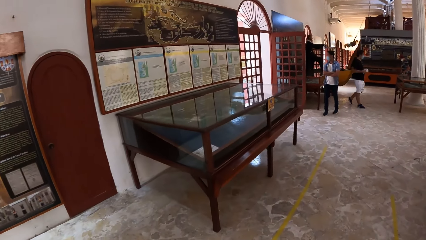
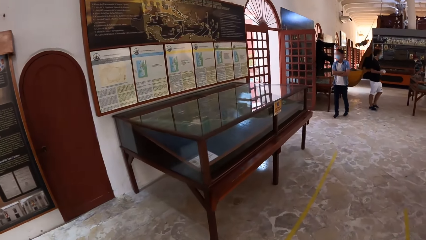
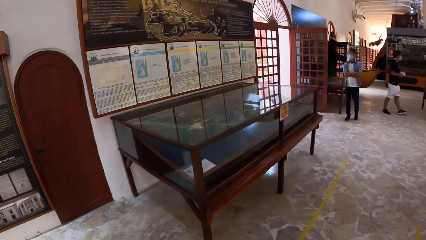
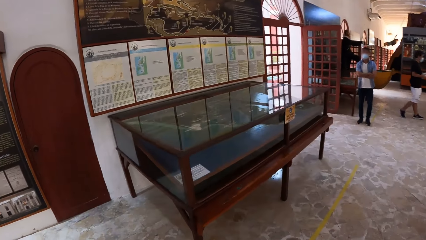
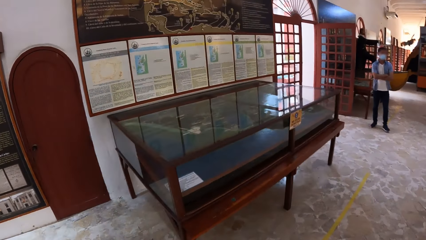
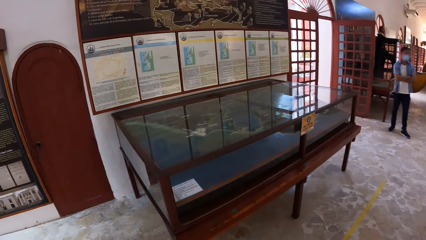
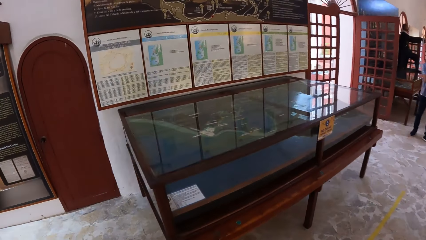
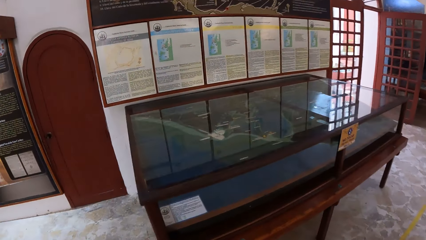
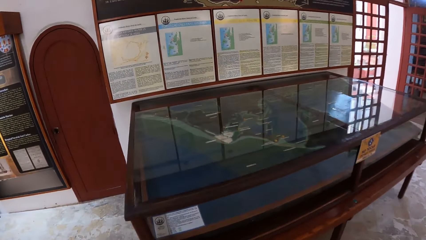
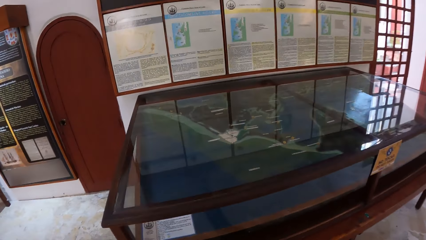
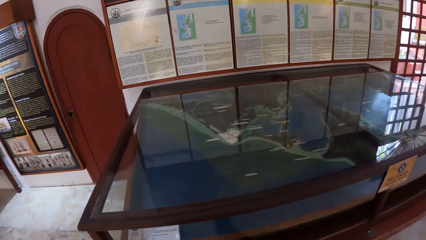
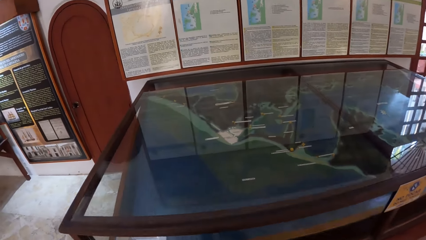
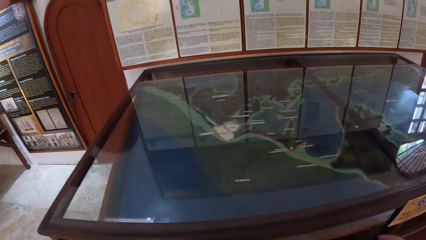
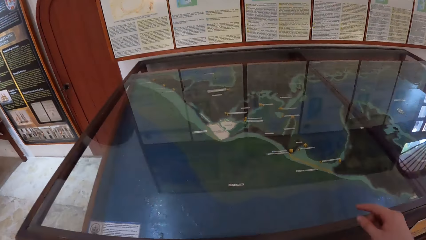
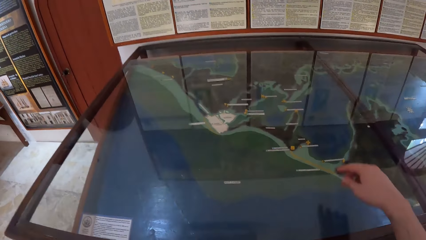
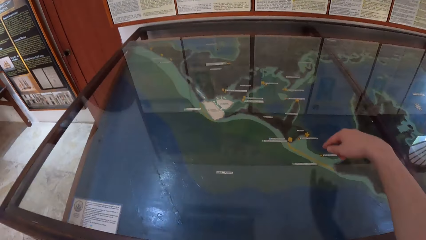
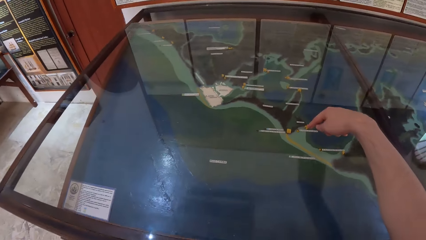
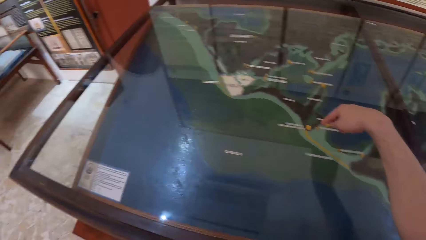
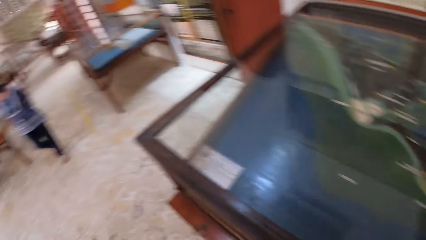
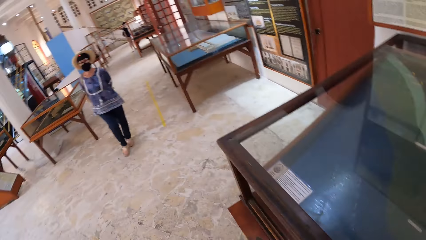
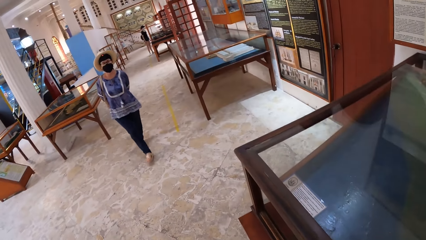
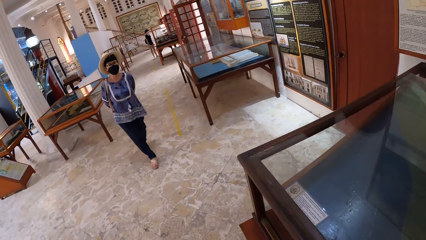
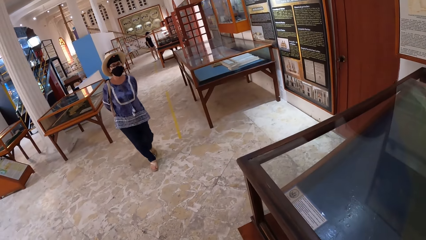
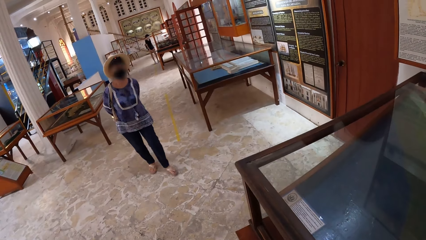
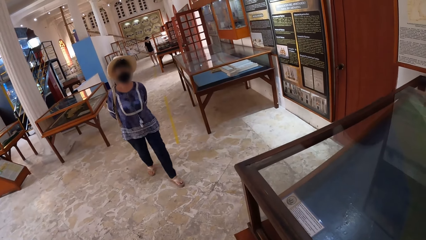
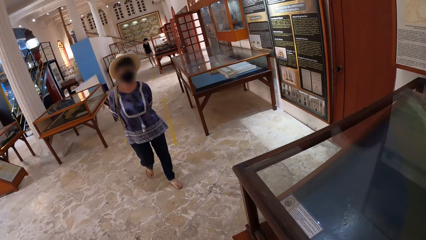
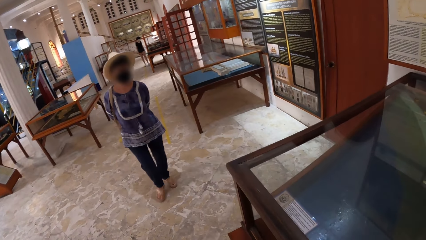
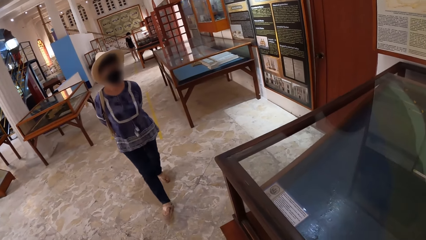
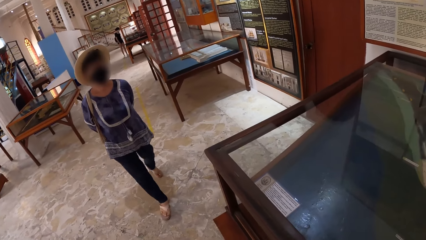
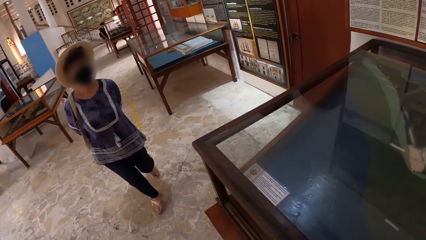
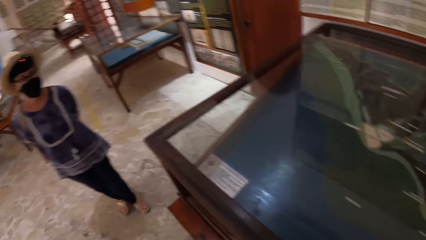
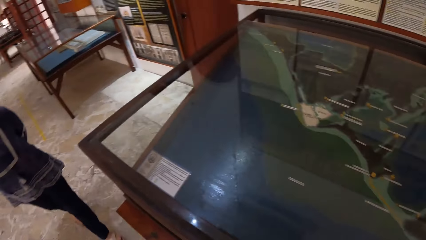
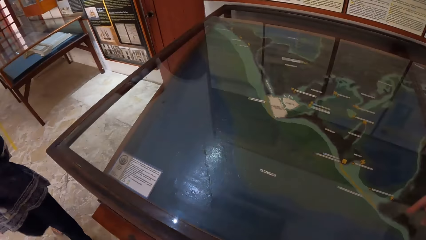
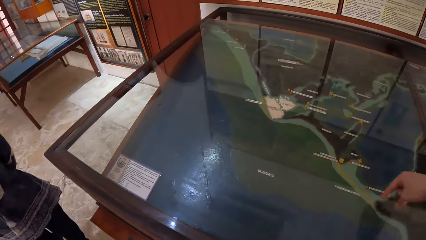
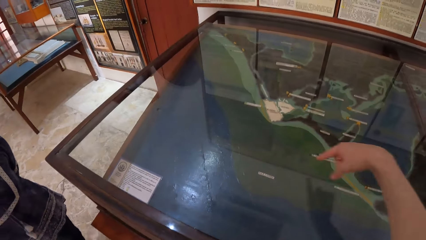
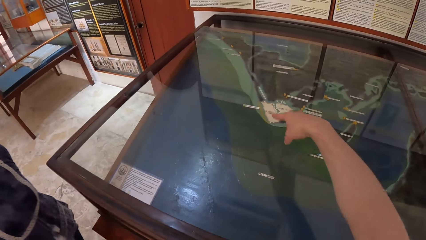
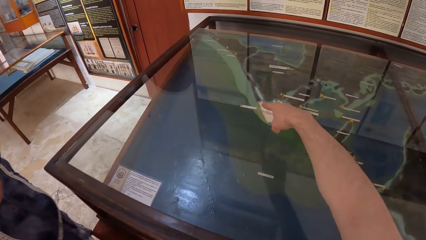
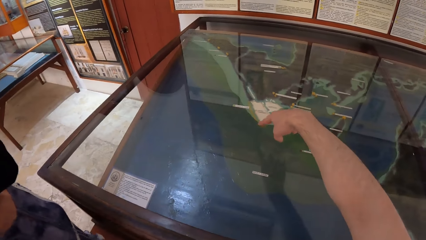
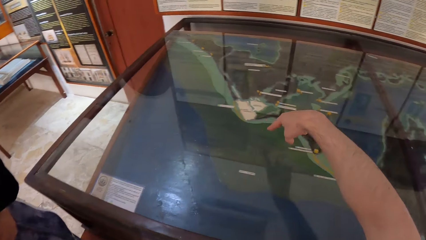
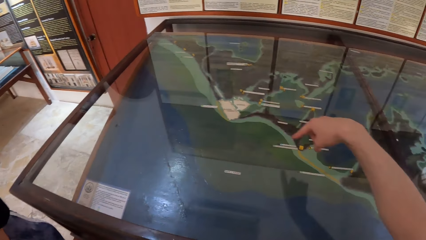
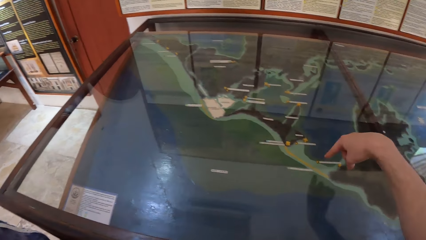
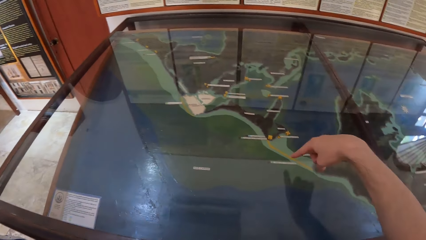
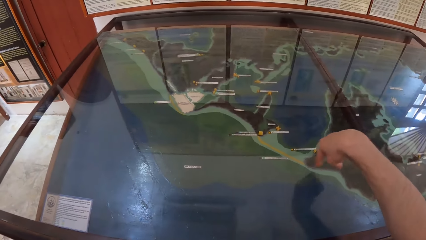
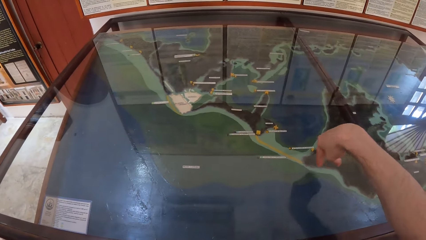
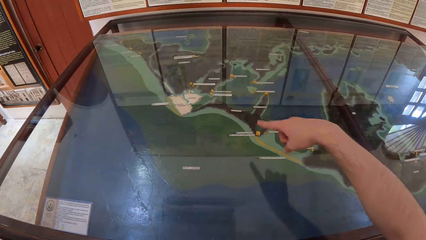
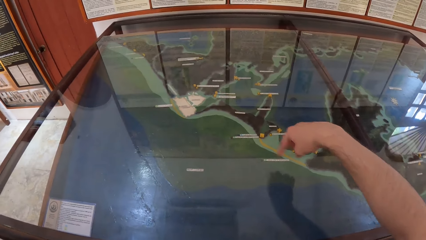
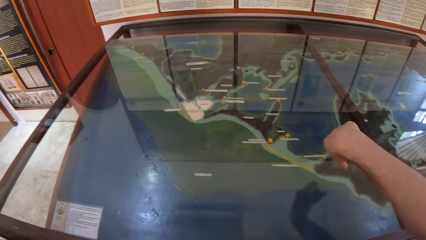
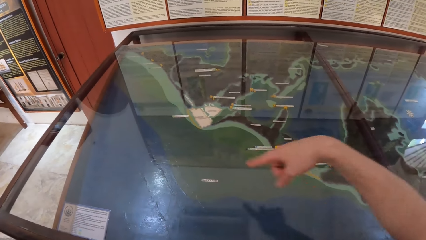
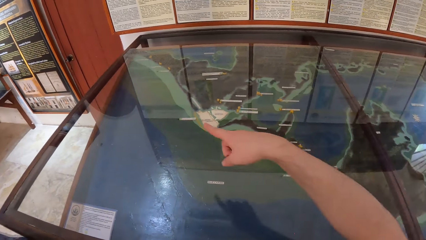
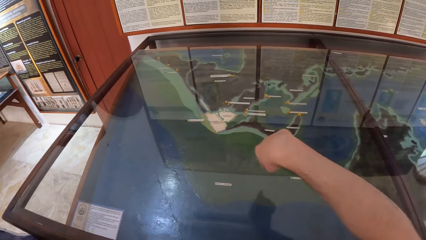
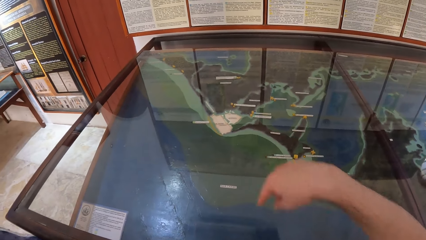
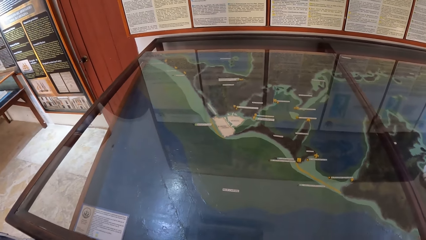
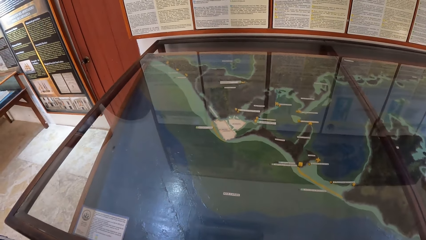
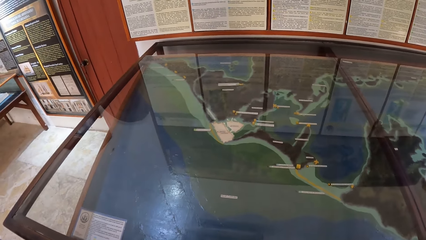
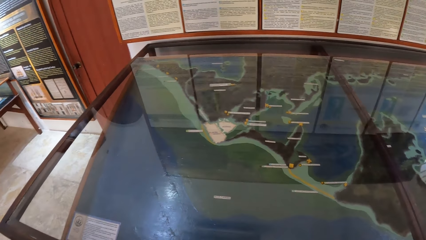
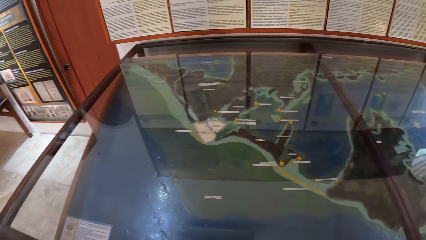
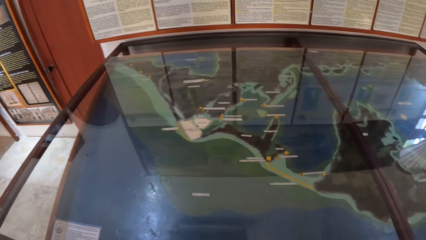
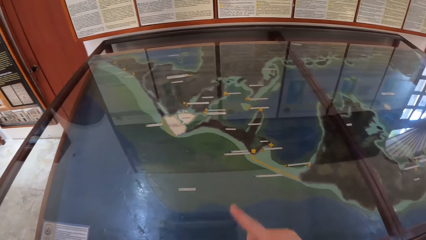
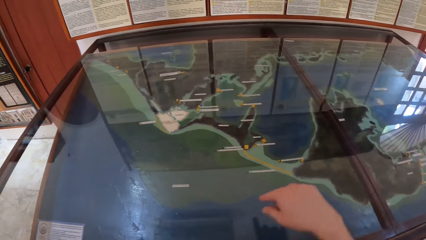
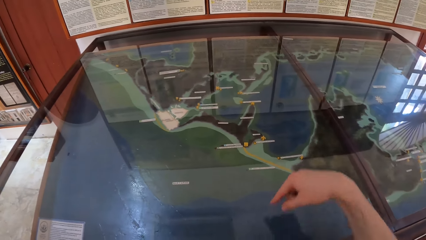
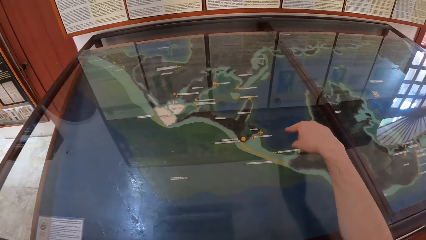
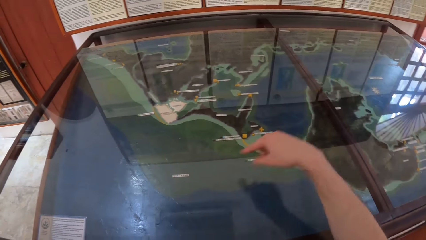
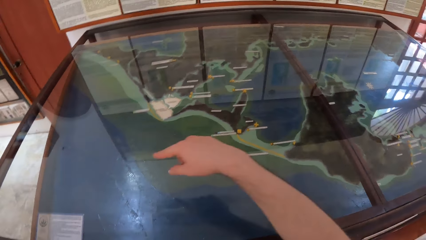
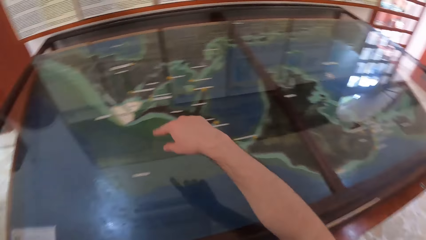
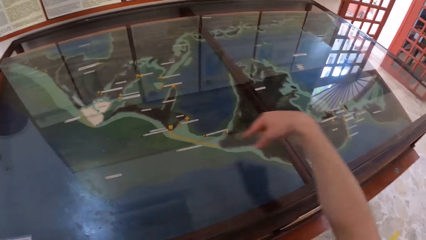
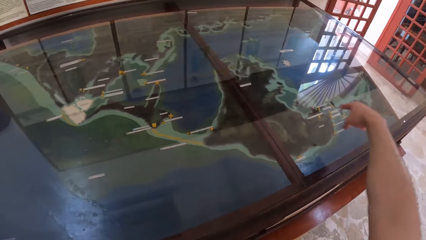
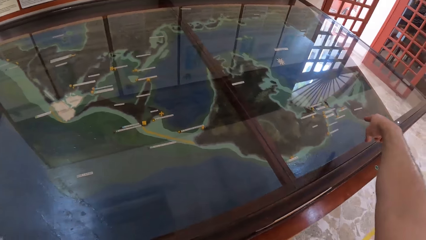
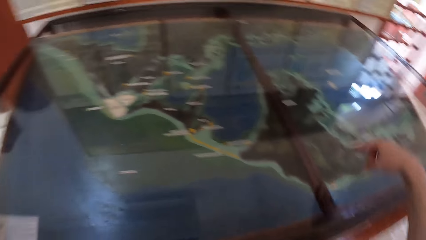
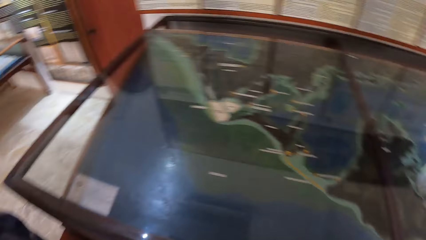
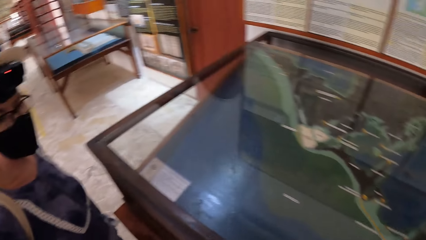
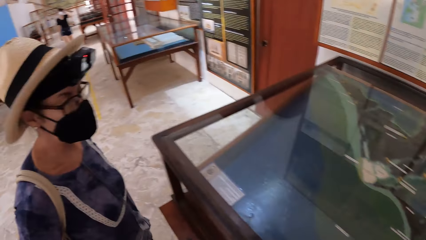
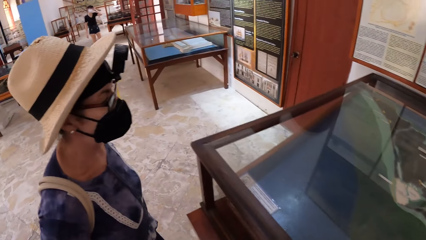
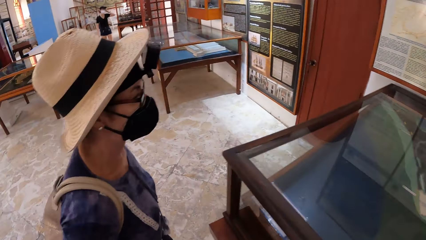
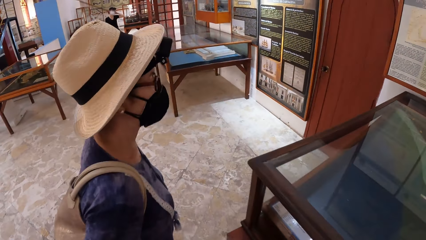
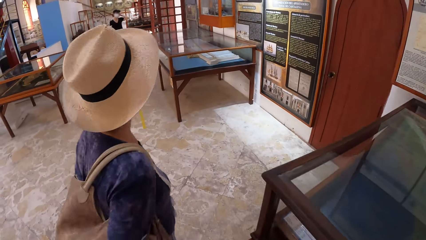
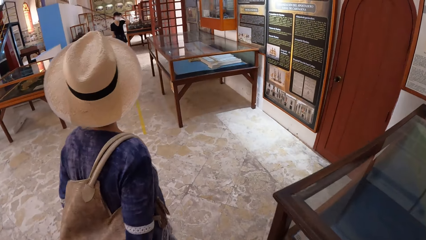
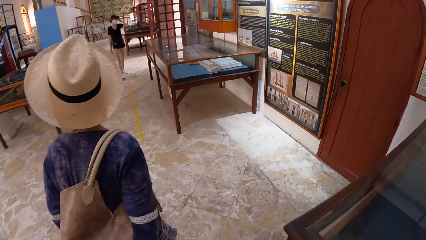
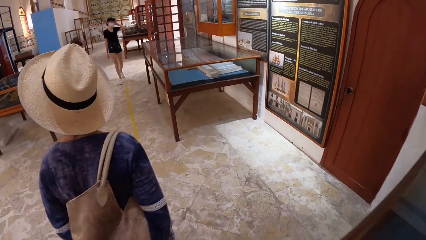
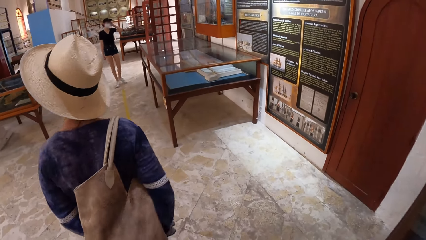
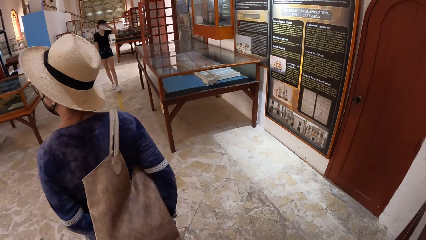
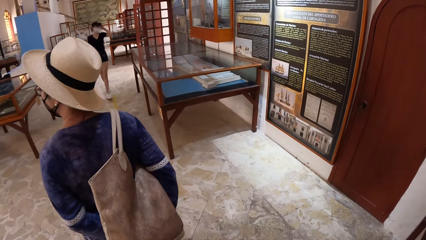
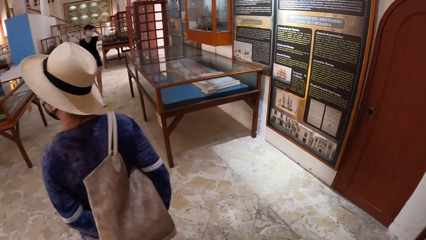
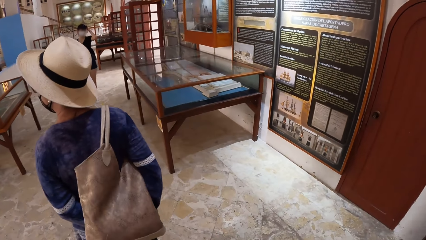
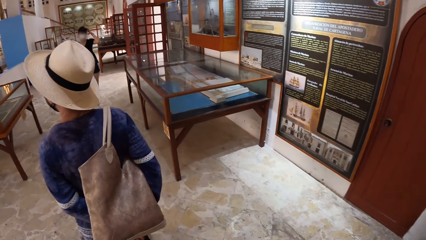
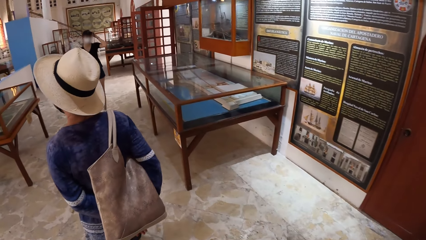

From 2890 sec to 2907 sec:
The camera wearer walks towards an artifact in a show glass. She points her right hand towards the artifact in the show glass. The woman walks towards the artifact in the show glass. The camera wearer interacts with the woman. The woman walks around.
